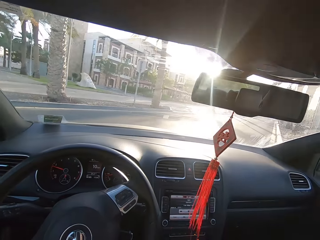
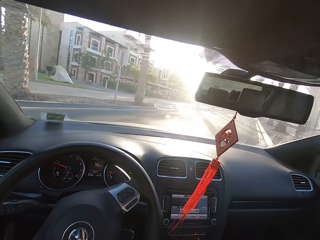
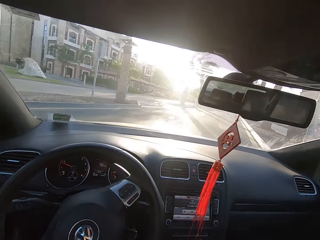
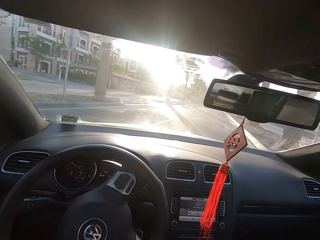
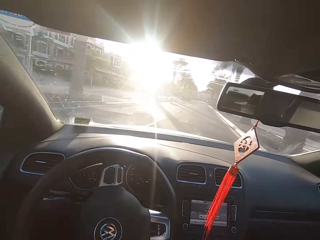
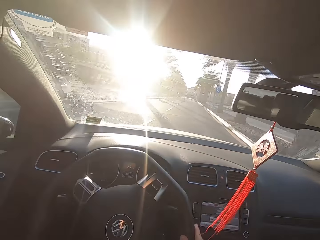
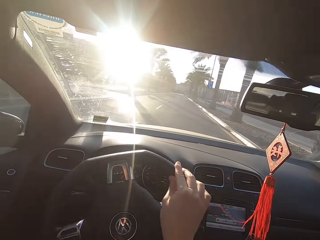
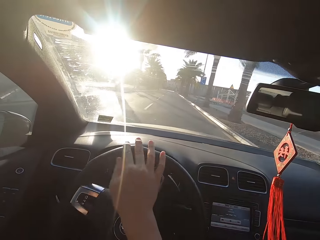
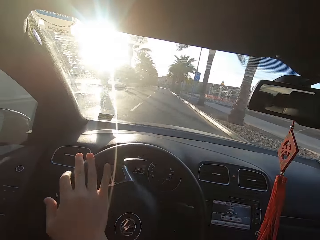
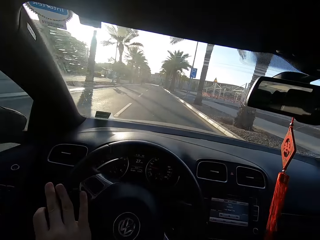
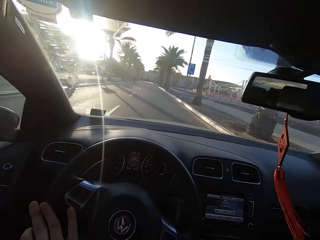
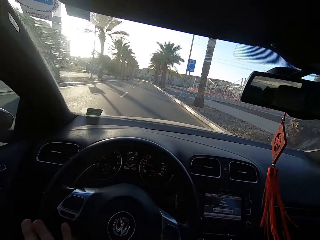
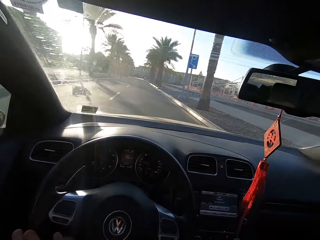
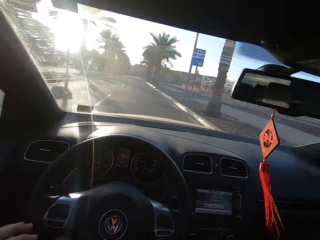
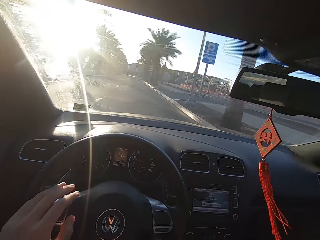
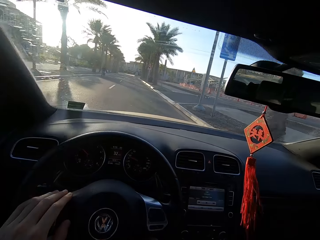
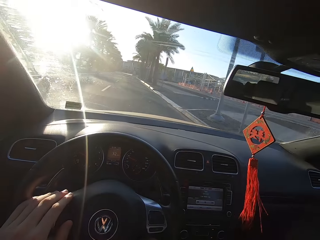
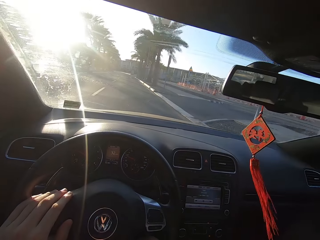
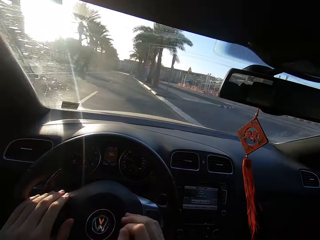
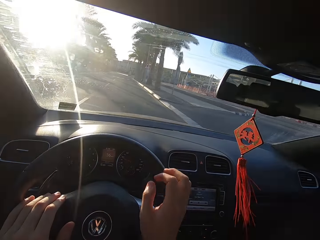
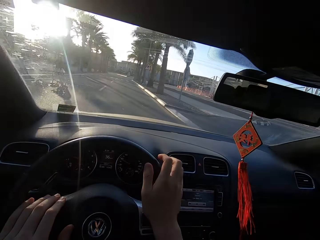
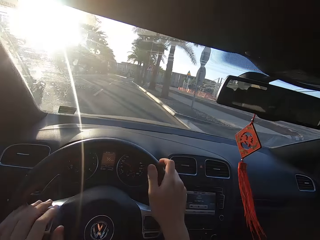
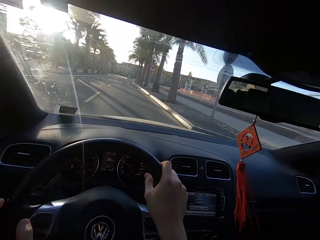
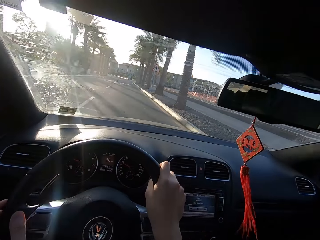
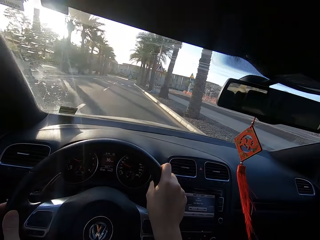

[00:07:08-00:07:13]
The camera wearer drives on the road. They move their right hand on the steering wheel.

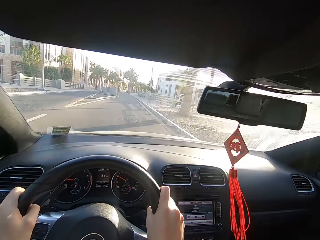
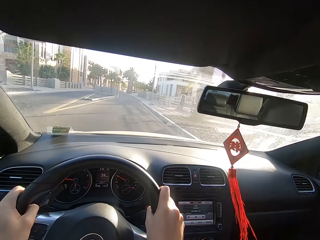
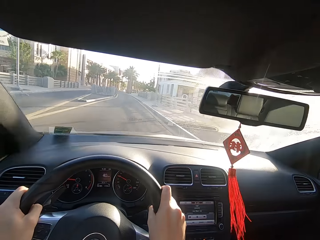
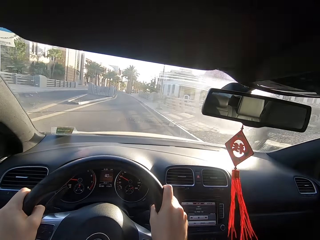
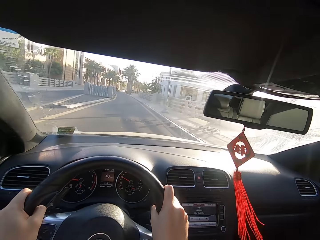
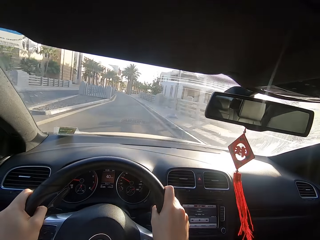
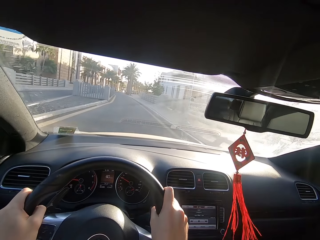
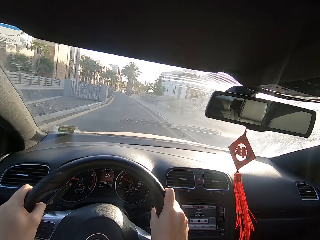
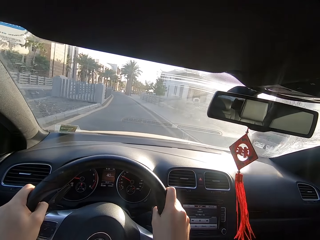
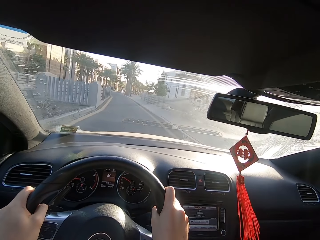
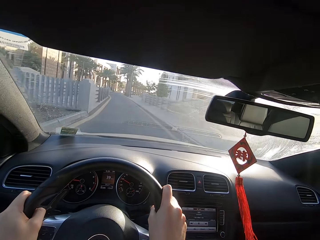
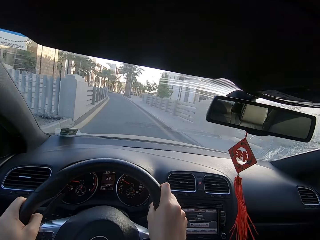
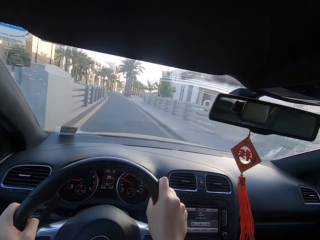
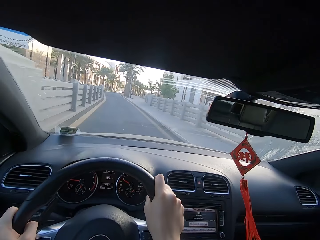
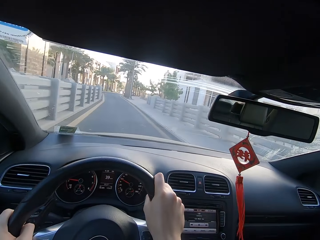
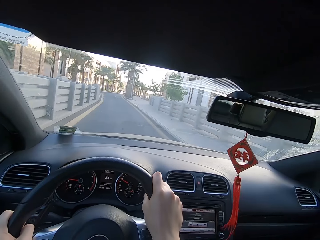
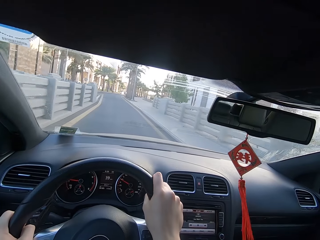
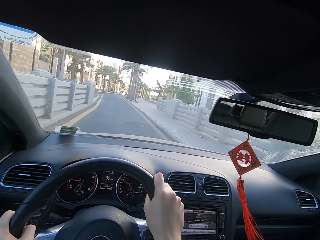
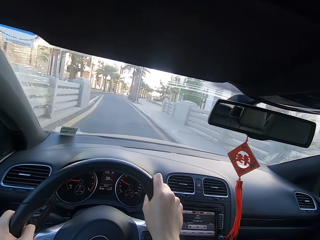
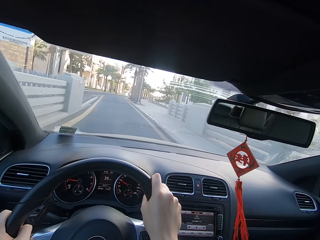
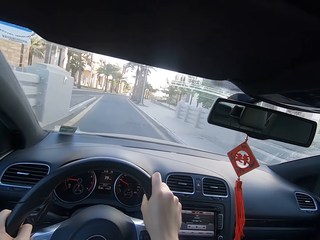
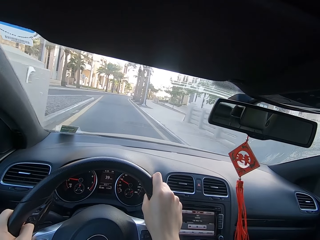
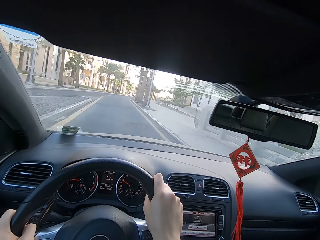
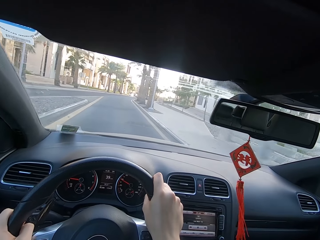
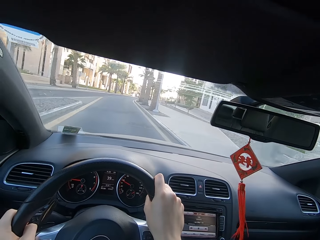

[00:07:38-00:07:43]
The camera wearer drives on the road.

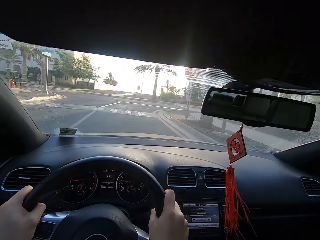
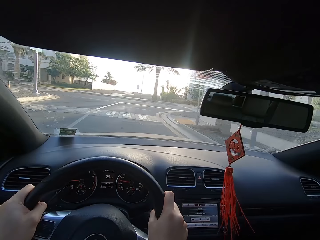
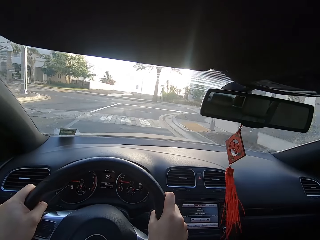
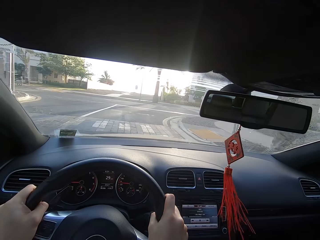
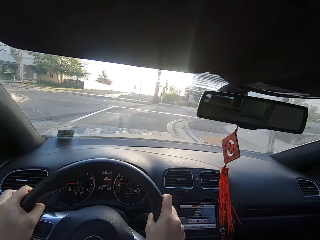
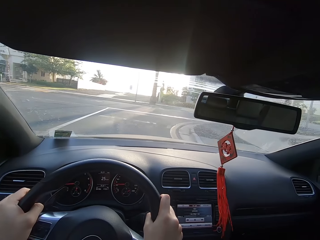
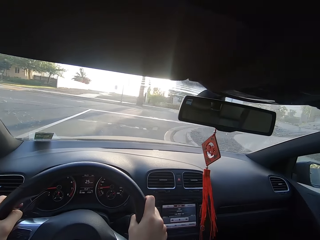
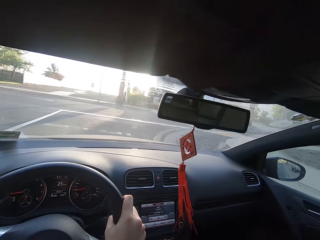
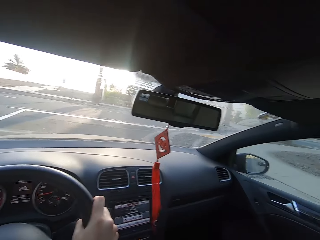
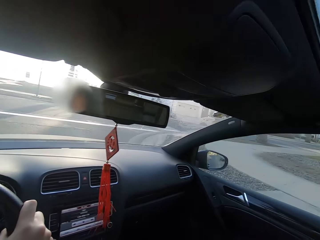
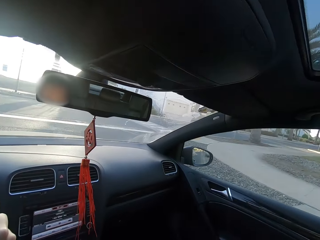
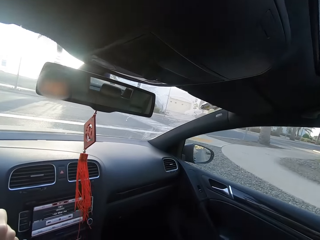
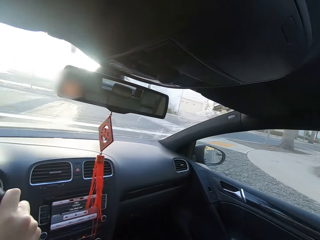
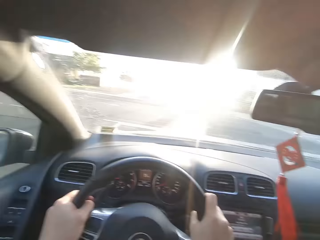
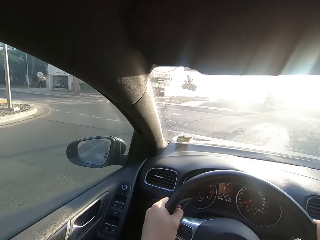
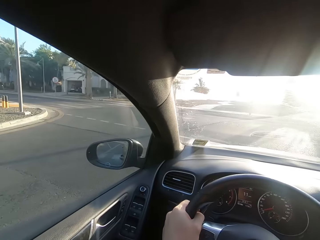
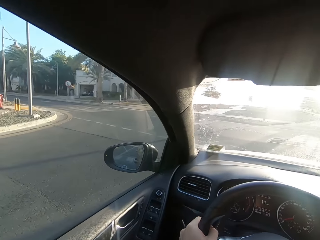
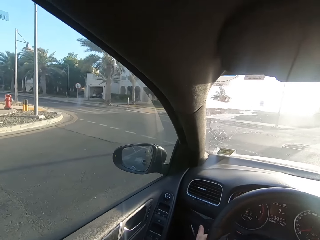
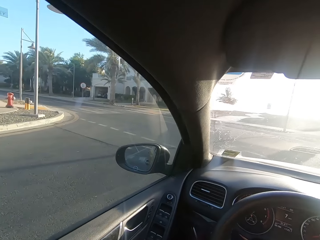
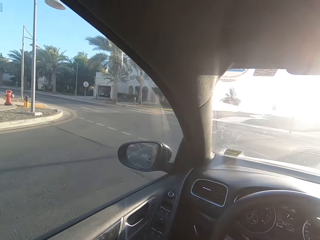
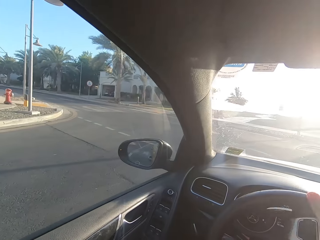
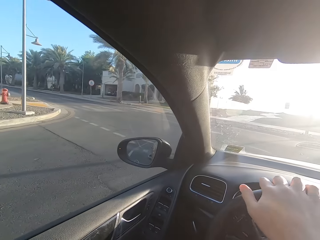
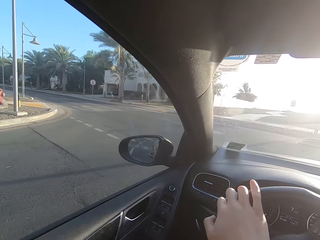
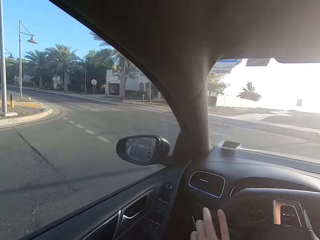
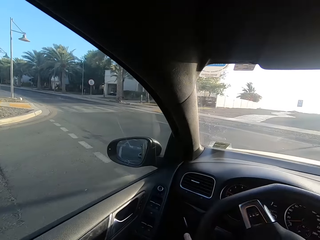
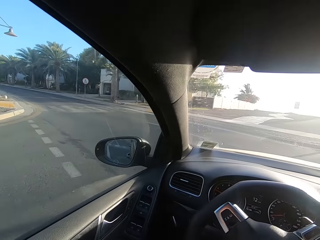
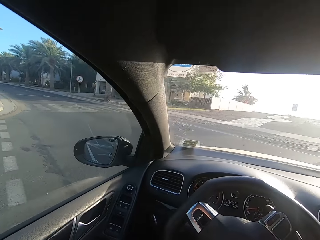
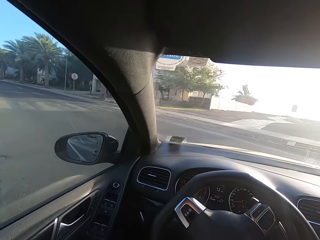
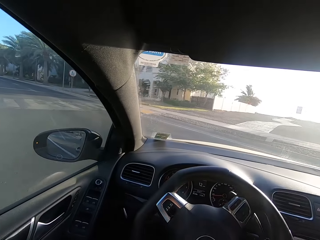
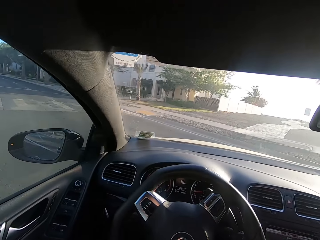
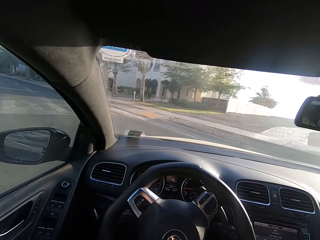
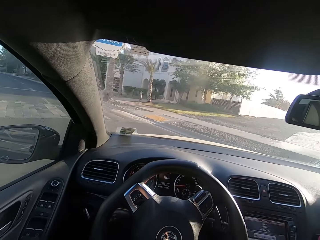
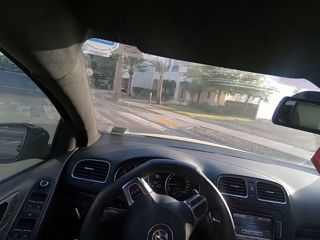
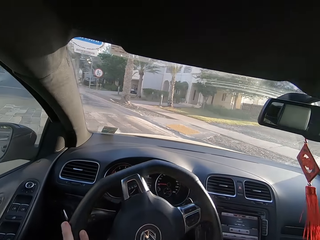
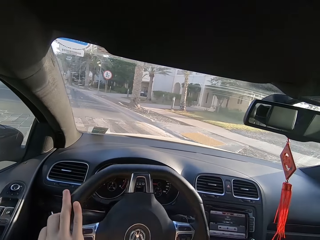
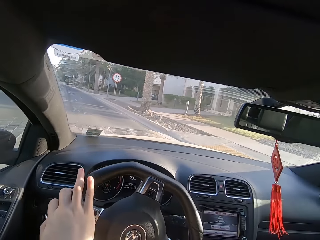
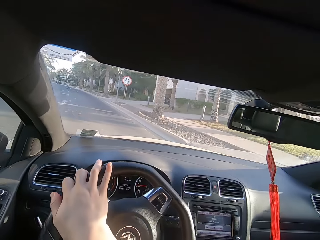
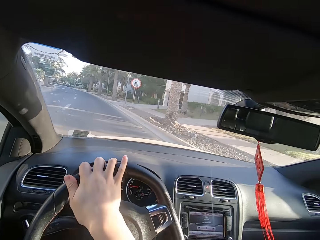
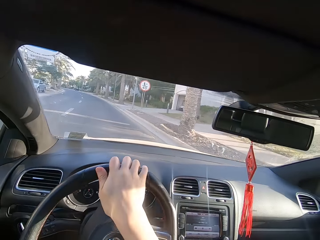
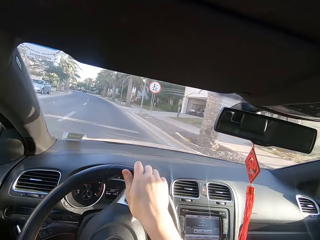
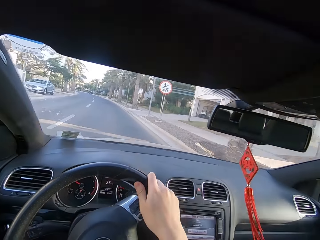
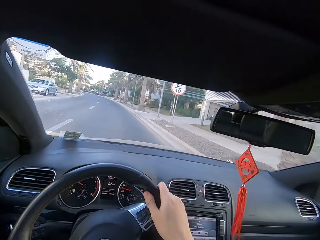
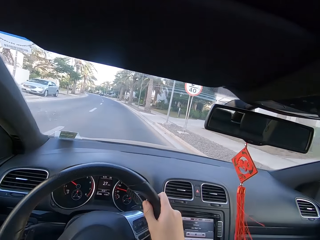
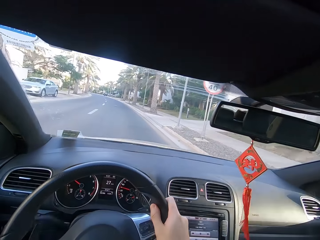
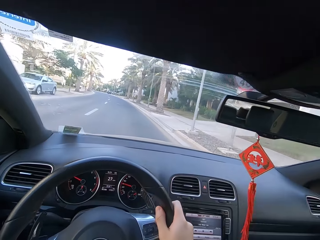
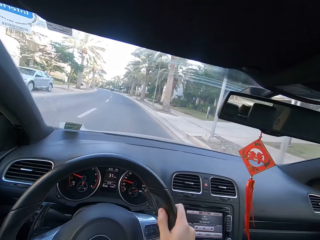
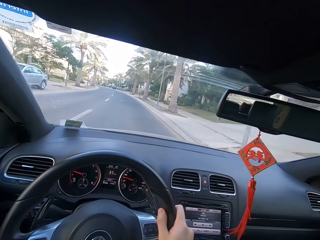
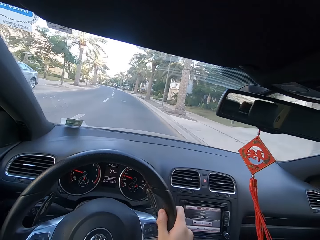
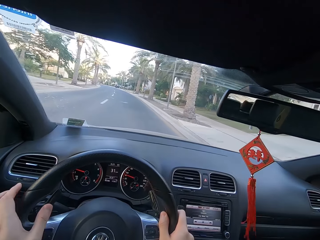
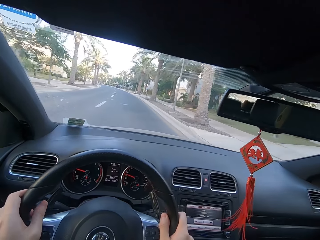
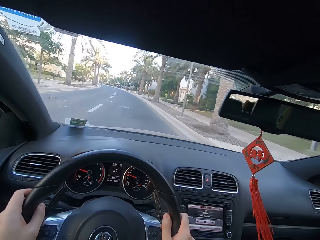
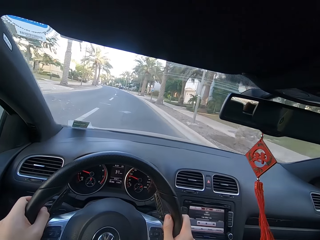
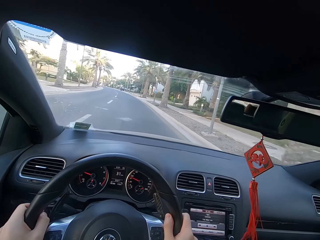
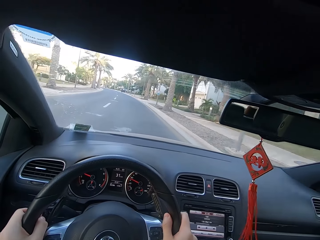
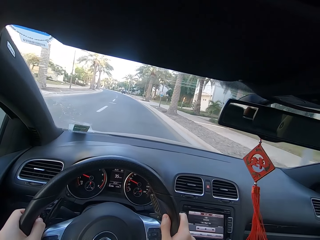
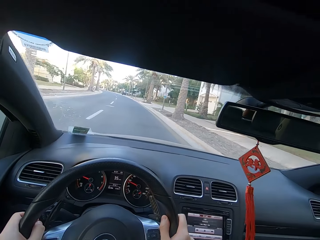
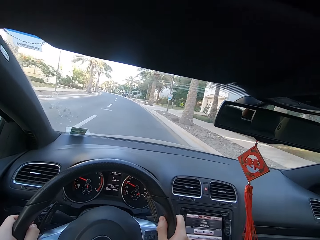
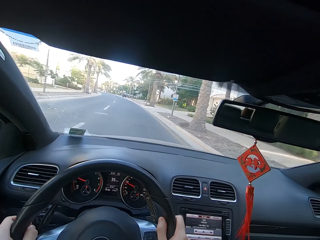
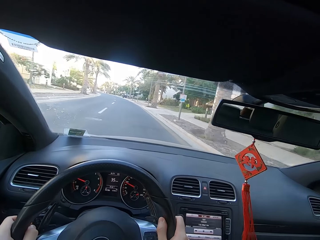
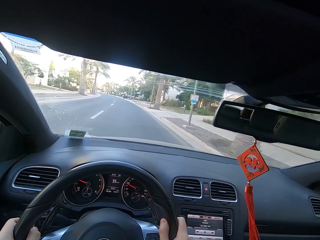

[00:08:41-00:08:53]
The camera wearer looks around. They drive on the road. They look around. They drive on the road.
